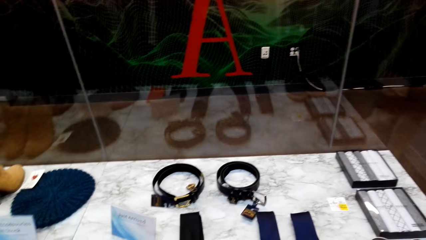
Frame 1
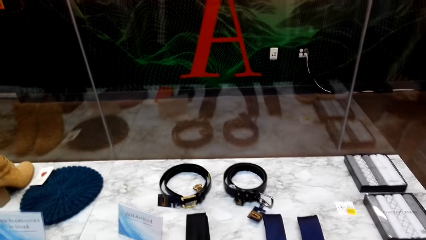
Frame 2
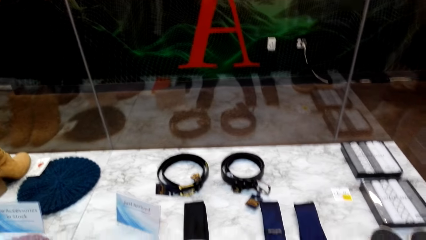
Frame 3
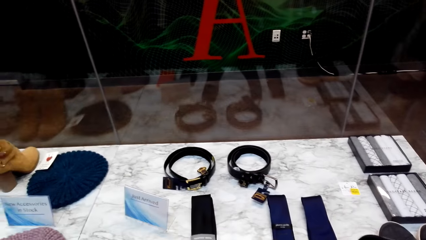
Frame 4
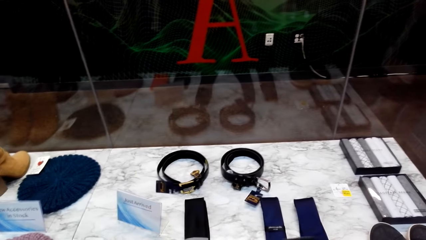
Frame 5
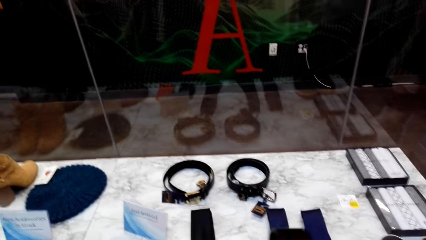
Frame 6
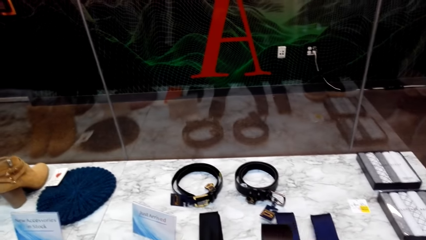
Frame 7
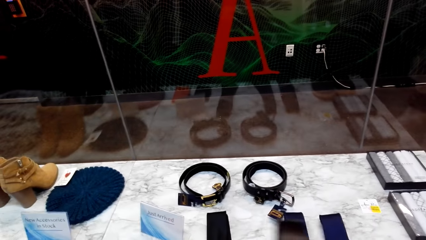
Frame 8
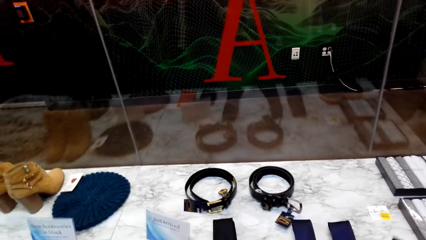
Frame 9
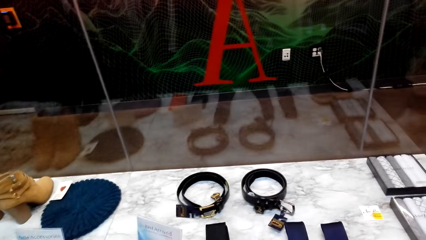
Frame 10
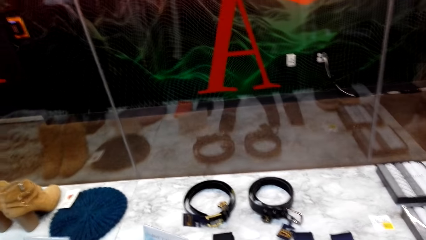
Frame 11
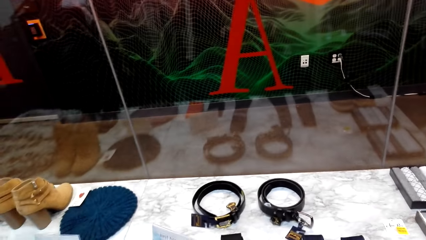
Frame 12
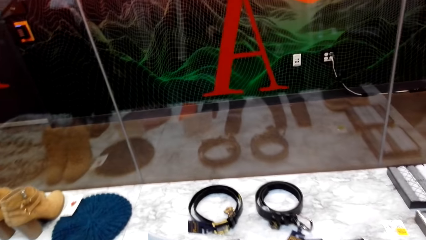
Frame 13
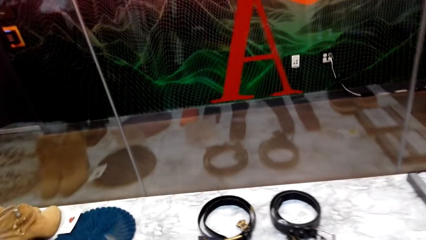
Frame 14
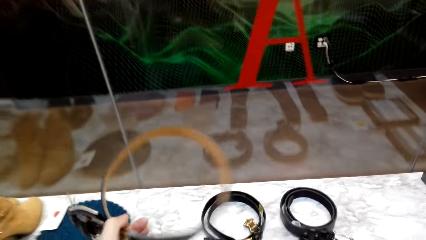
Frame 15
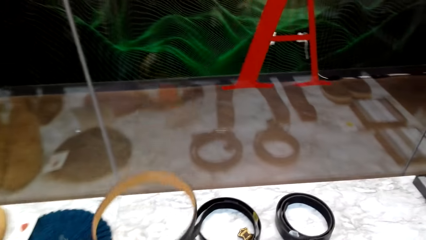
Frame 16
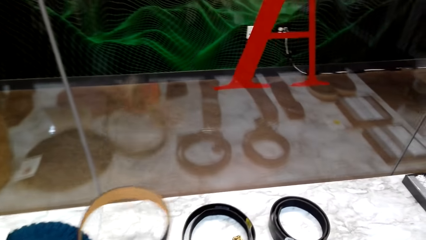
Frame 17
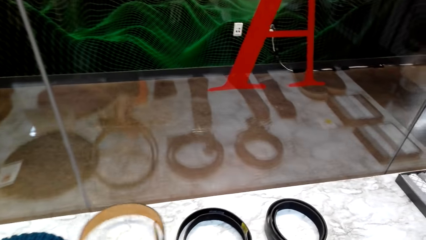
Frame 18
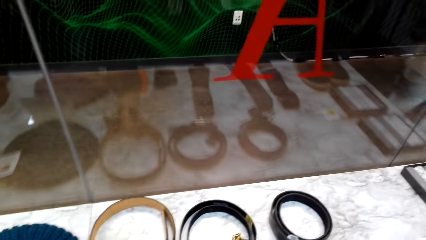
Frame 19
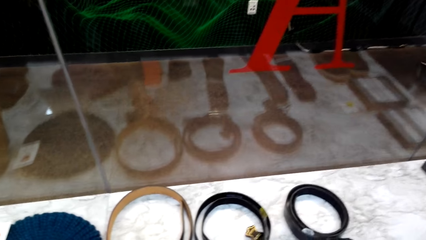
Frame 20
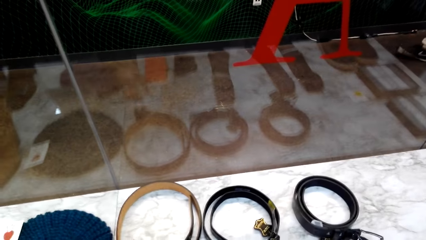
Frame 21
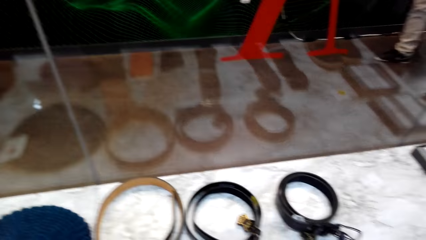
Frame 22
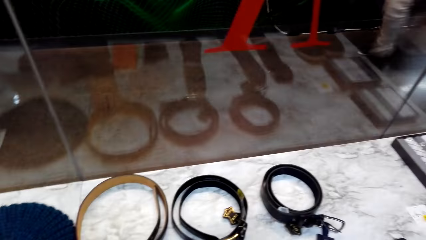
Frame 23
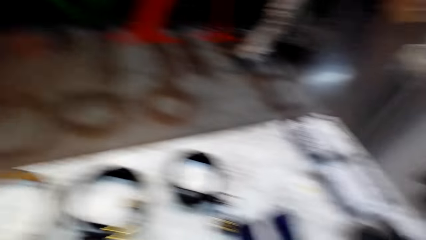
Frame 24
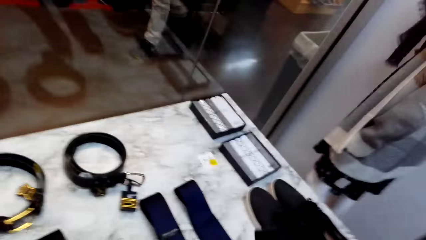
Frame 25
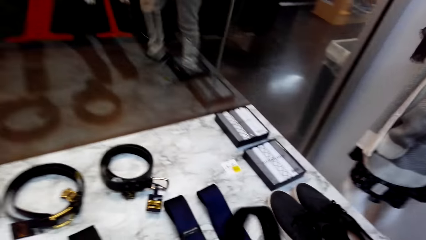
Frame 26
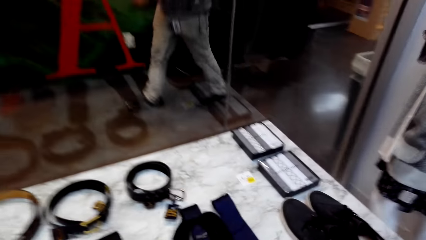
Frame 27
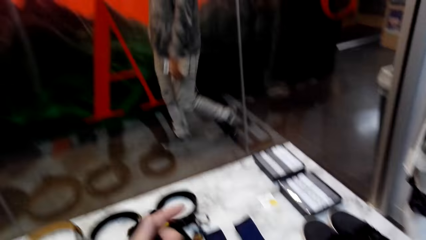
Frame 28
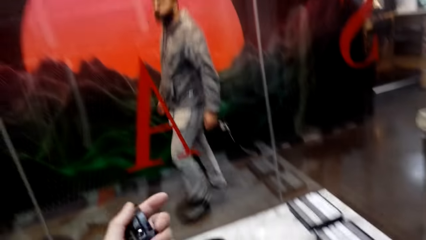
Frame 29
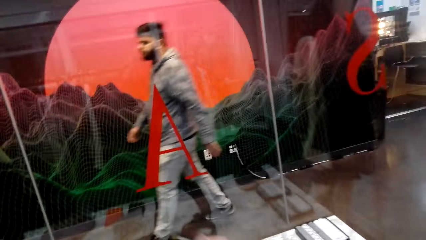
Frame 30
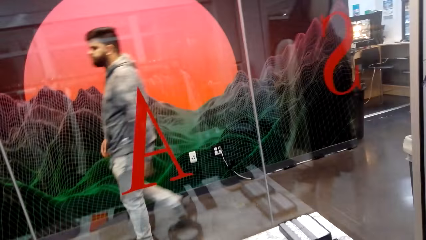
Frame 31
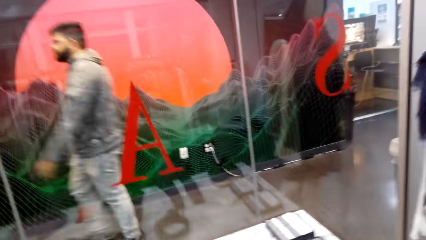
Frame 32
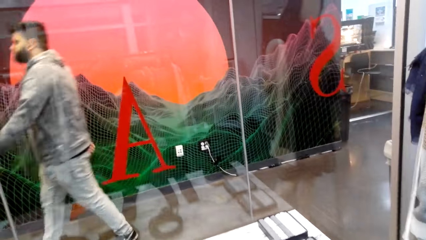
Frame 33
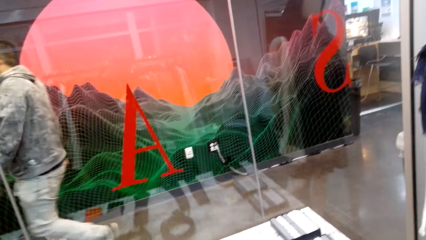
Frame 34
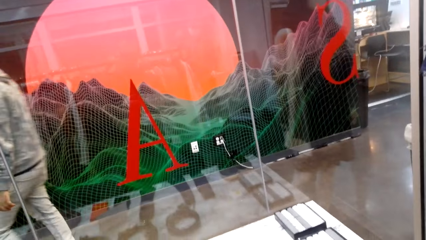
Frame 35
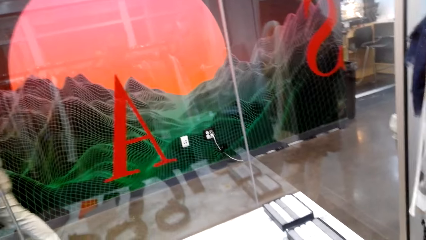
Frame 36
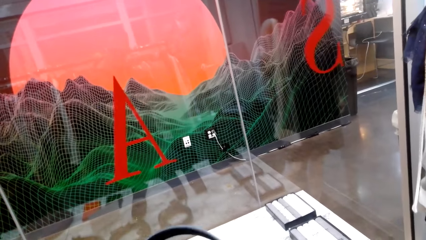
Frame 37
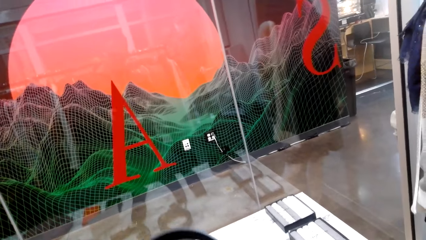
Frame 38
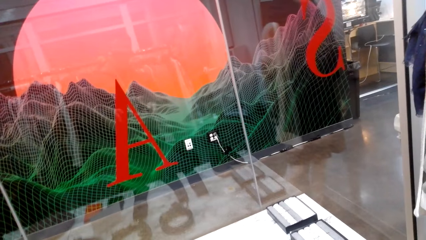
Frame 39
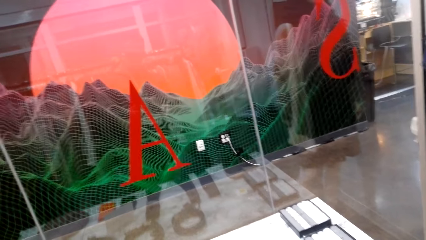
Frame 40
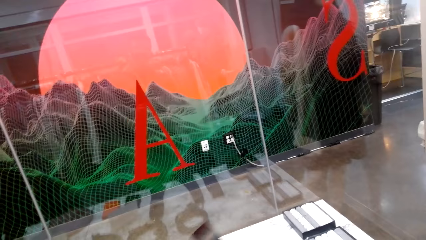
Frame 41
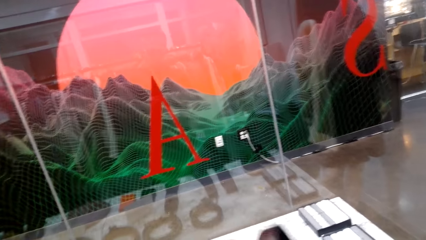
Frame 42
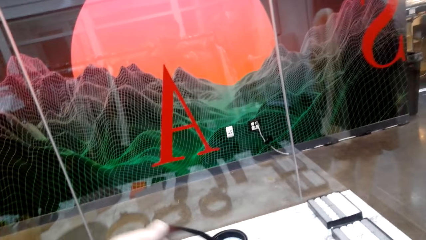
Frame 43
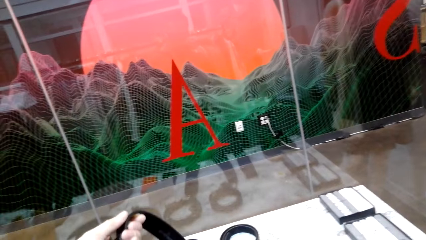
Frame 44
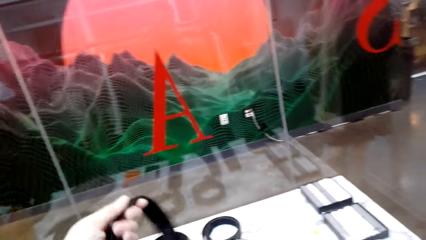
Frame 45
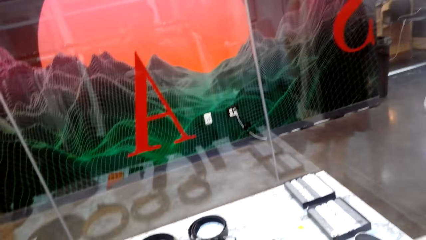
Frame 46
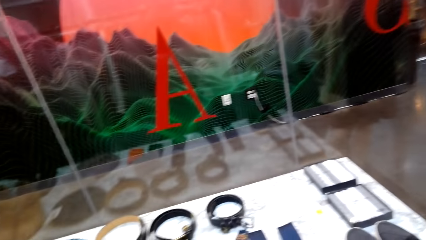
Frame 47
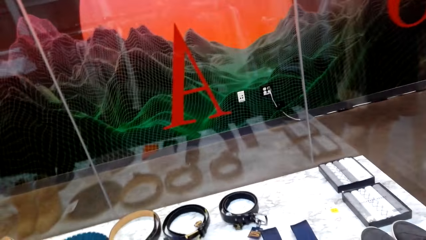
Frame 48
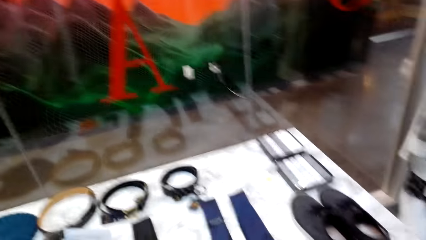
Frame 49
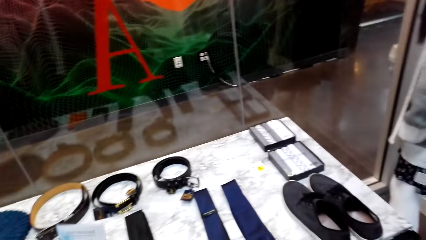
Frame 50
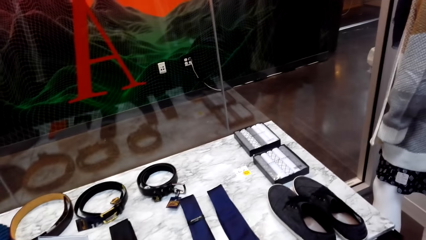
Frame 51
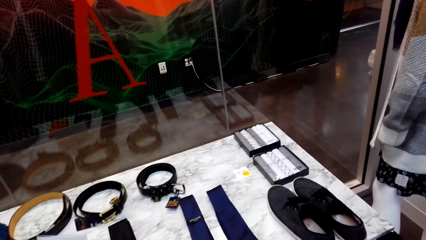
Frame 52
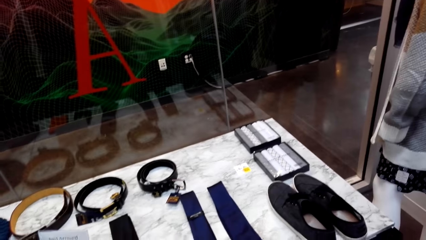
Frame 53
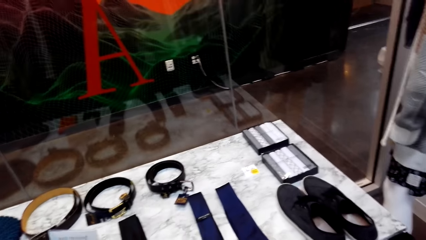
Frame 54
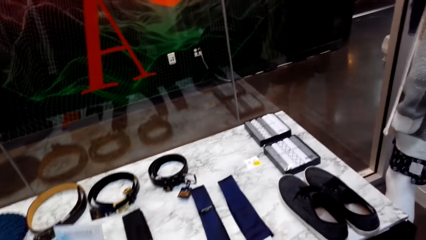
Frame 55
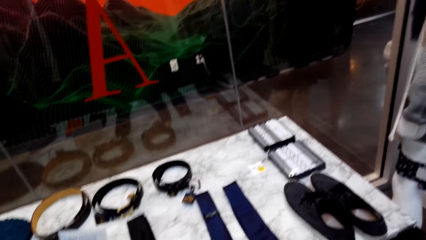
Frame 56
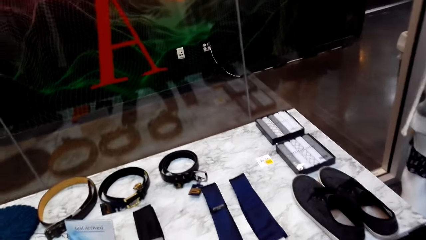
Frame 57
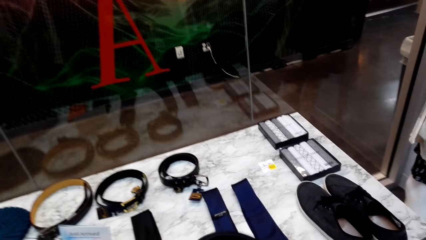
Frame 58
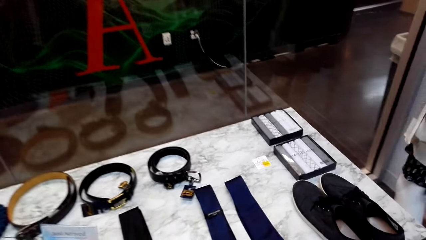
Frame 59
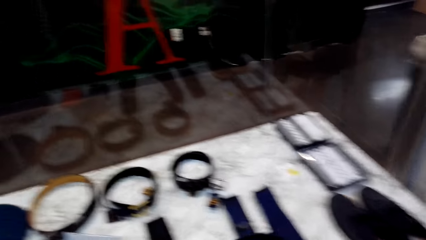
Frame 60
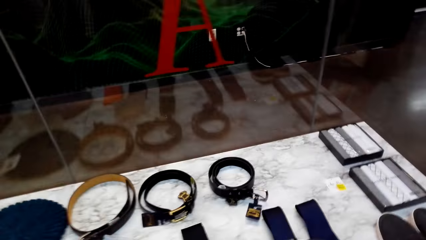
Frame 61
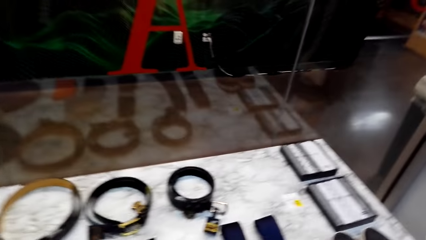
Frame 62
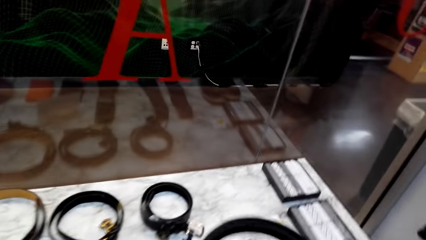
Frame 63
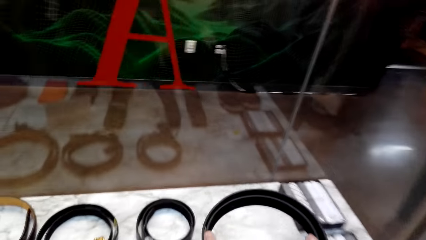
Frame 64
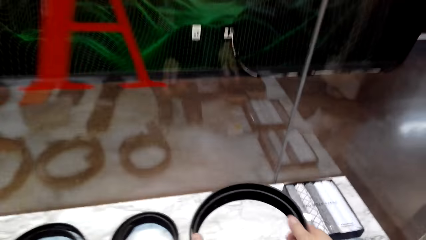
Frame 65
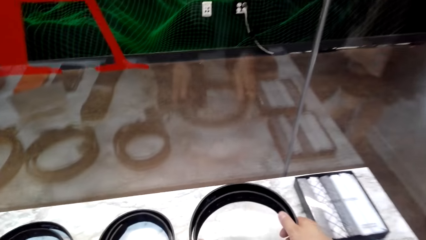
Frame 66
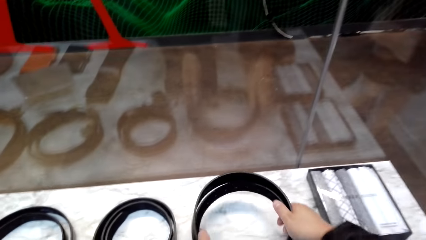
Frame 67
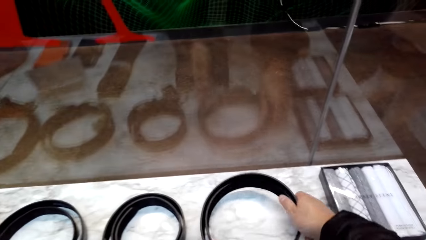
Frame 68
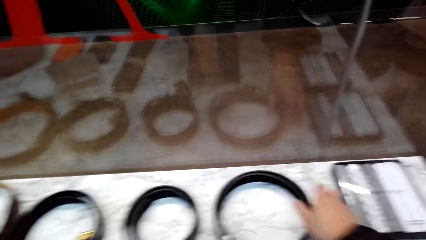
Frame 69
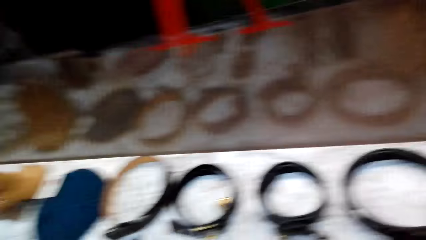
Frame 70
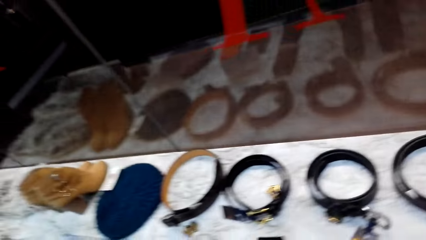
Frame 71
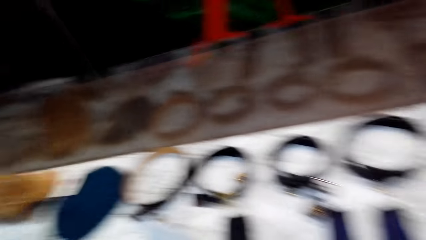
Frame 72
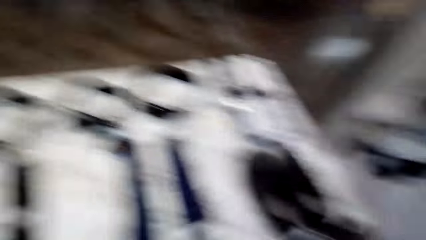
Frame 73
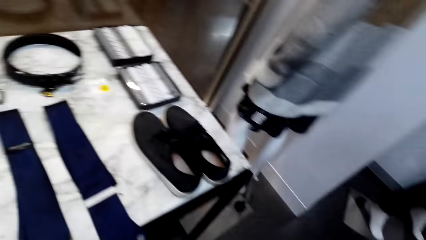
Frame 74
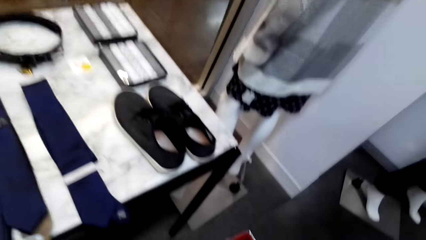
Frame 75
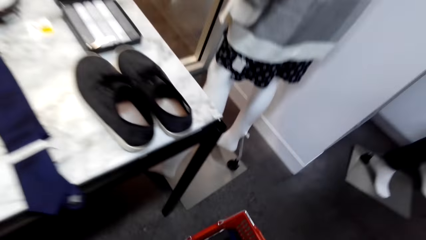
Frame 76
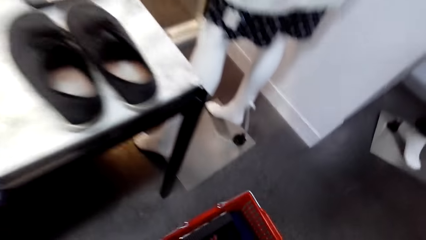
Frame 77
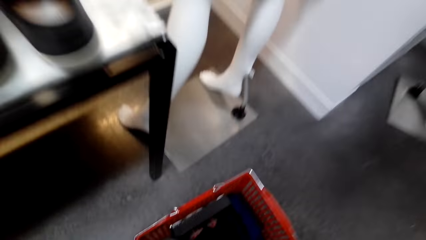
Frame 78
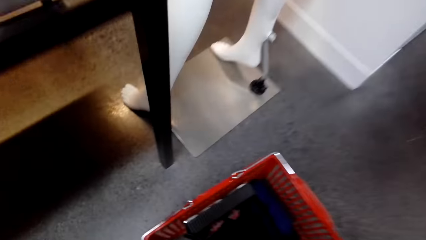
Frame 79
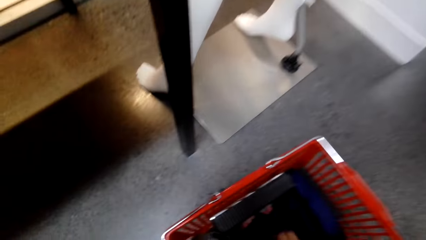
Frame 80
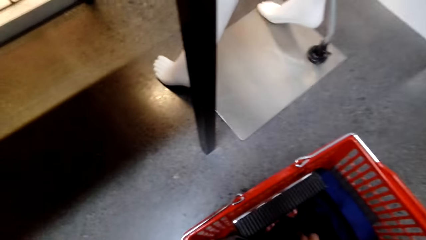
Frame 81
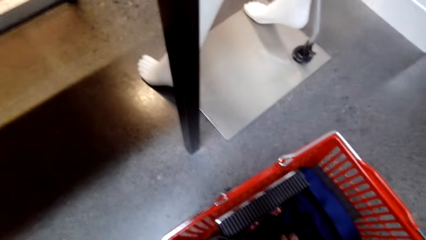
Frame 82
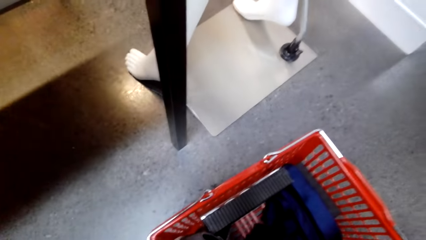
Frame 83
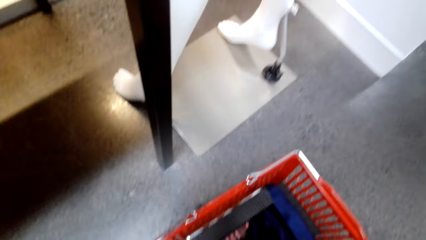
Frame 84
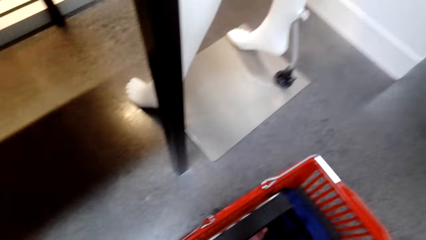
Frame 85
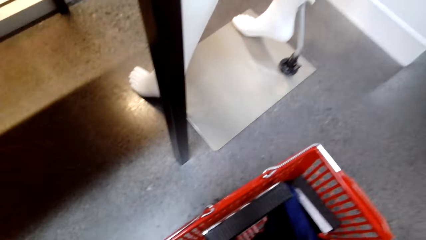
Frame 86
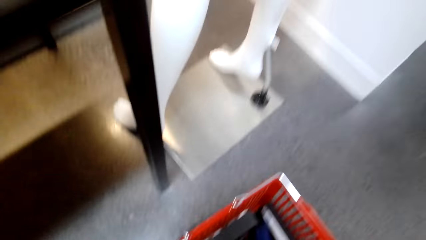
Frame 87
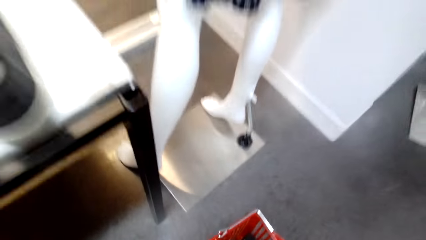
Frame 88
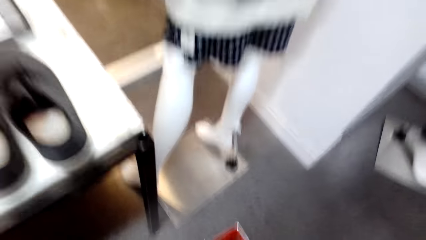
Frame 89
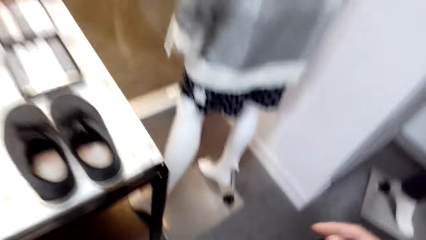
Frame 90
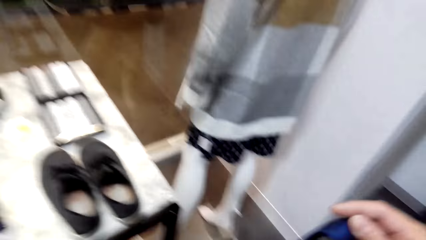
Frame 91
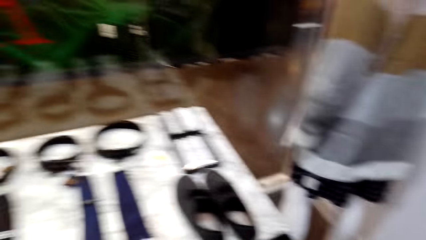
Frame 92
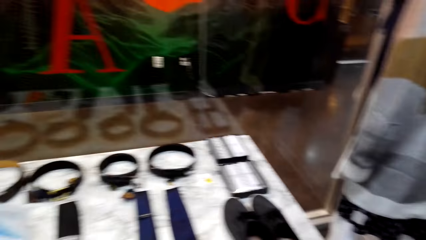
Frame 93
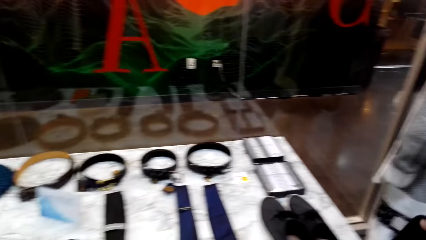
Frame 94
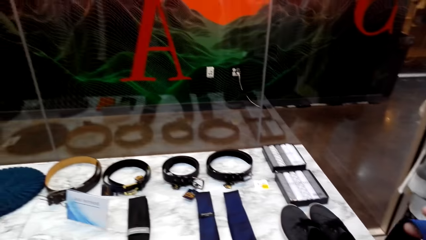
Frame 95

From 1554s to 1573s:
The camera wearer does something. They pick the belt. They put the belt on the table. They put down the shopping basket. They pick up the belt. They hold the belt. They do something. They put the belt on the table. They pick a tie from the shopping basket.
